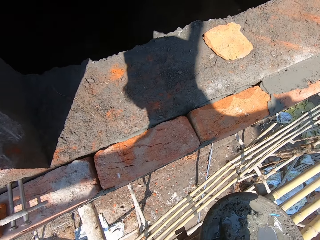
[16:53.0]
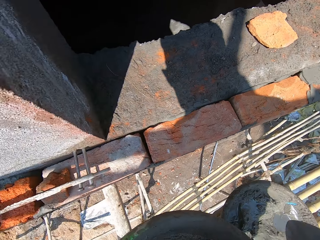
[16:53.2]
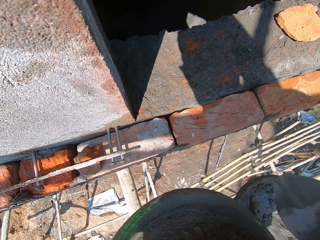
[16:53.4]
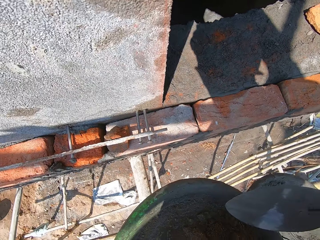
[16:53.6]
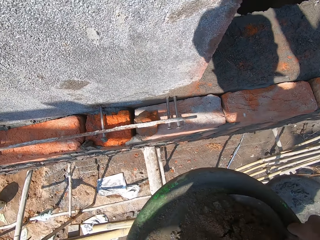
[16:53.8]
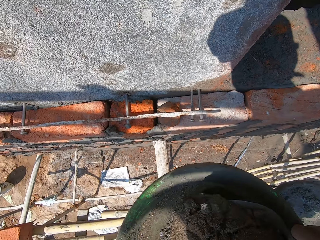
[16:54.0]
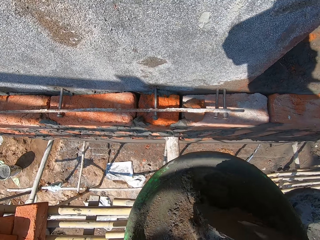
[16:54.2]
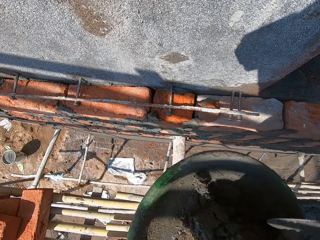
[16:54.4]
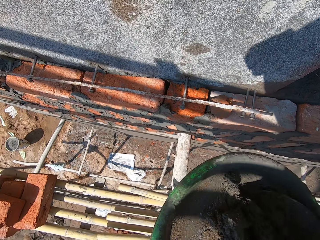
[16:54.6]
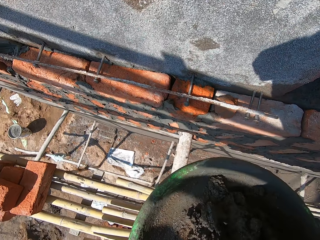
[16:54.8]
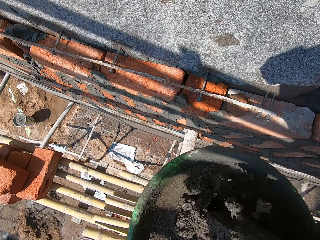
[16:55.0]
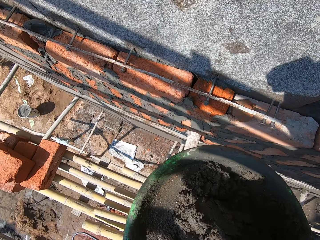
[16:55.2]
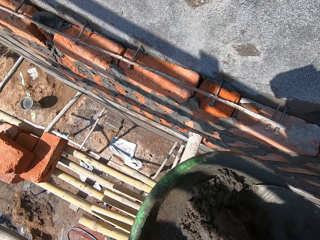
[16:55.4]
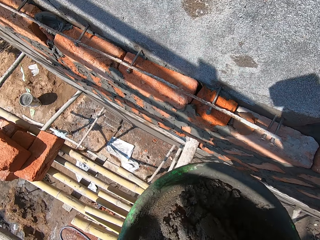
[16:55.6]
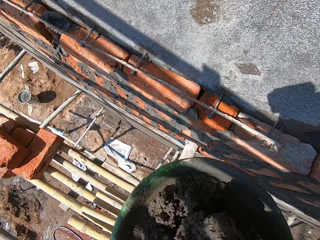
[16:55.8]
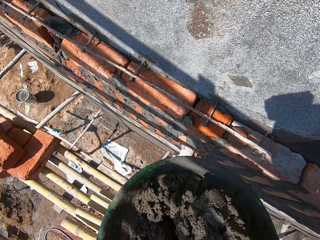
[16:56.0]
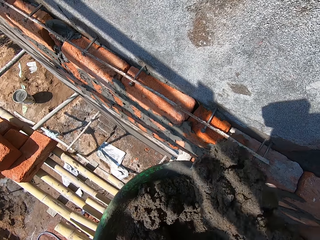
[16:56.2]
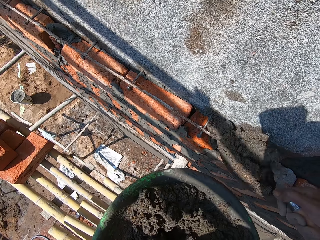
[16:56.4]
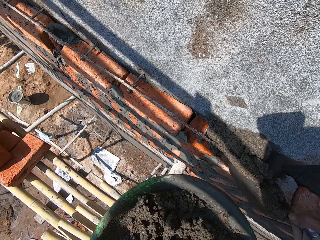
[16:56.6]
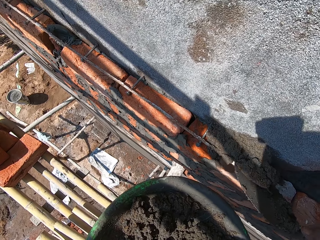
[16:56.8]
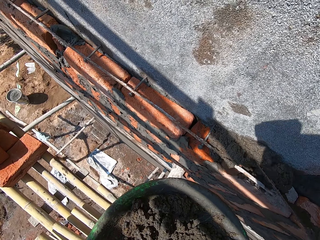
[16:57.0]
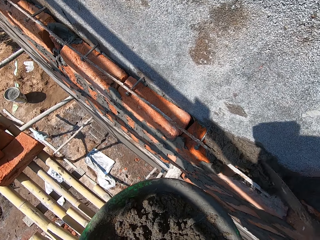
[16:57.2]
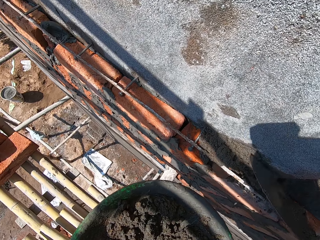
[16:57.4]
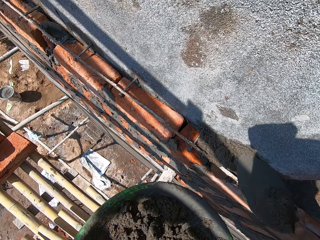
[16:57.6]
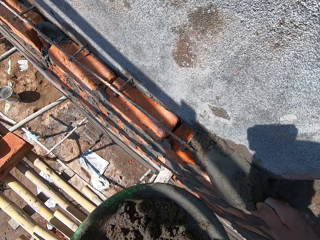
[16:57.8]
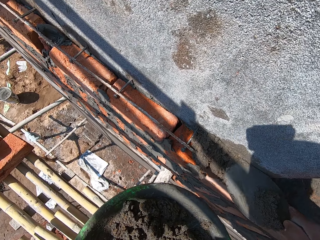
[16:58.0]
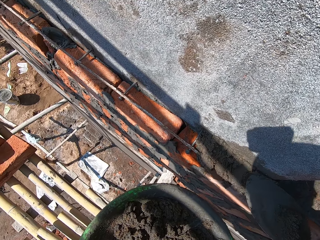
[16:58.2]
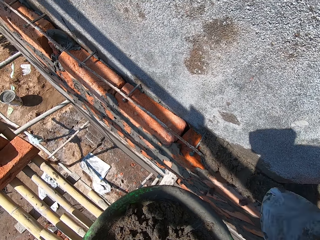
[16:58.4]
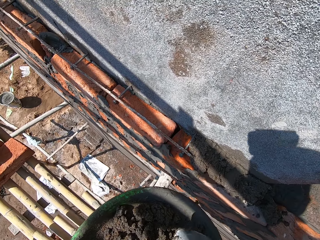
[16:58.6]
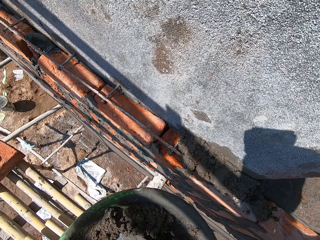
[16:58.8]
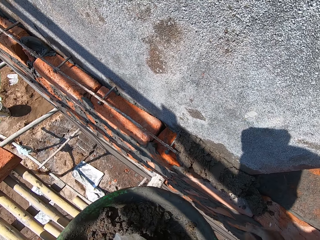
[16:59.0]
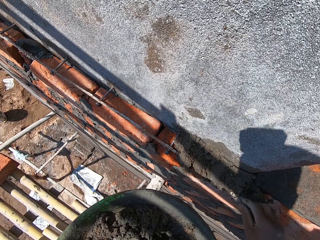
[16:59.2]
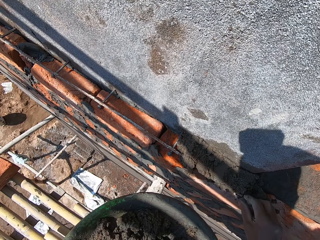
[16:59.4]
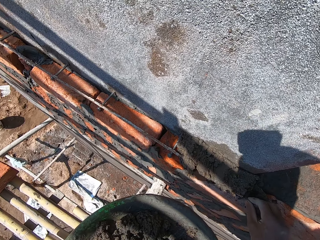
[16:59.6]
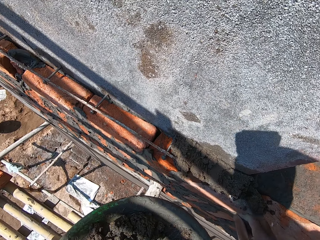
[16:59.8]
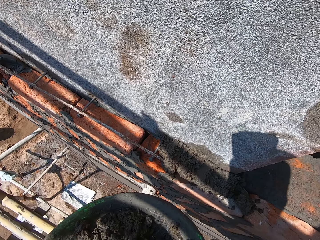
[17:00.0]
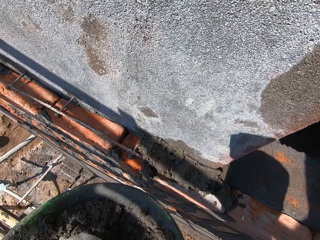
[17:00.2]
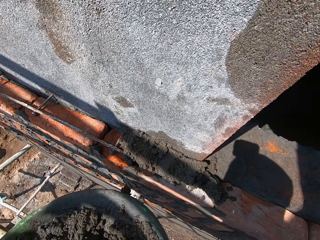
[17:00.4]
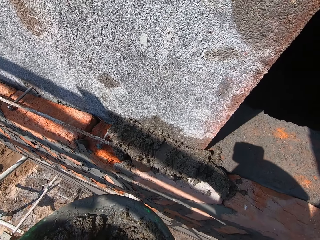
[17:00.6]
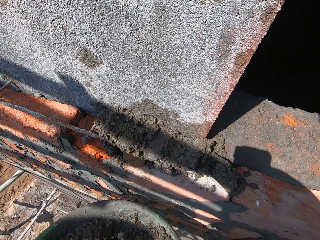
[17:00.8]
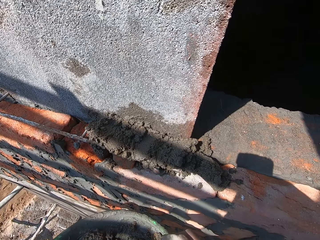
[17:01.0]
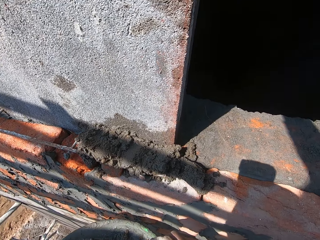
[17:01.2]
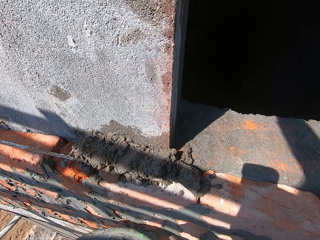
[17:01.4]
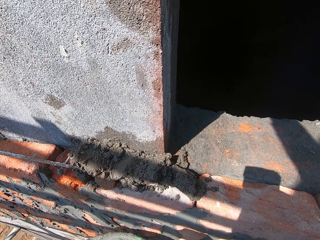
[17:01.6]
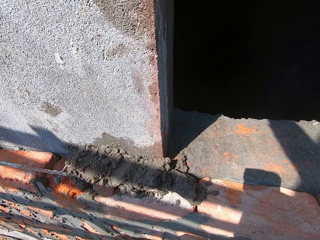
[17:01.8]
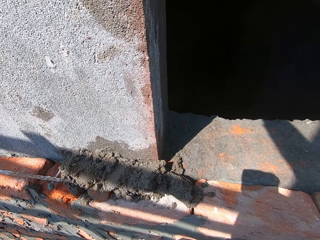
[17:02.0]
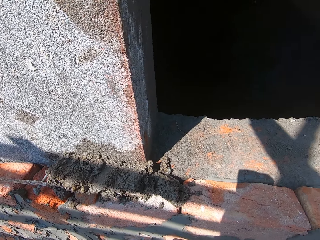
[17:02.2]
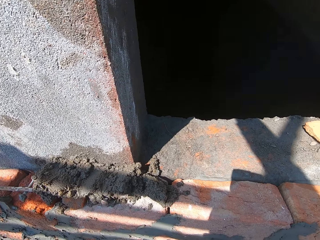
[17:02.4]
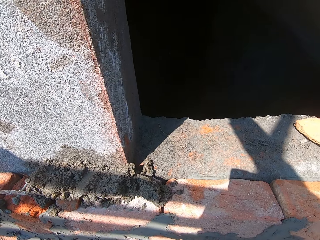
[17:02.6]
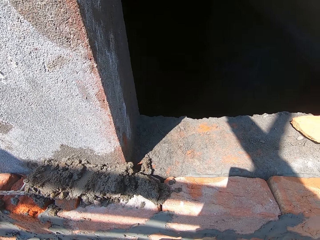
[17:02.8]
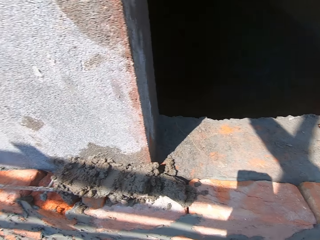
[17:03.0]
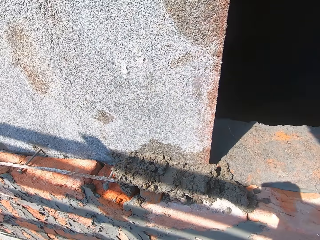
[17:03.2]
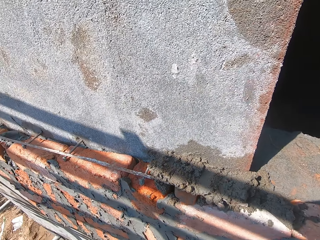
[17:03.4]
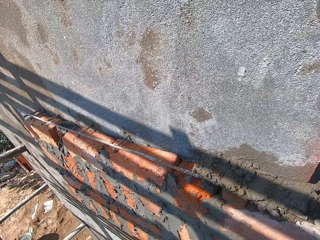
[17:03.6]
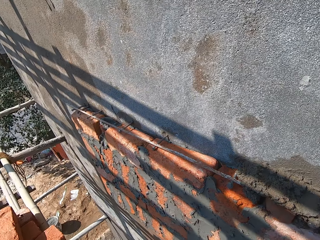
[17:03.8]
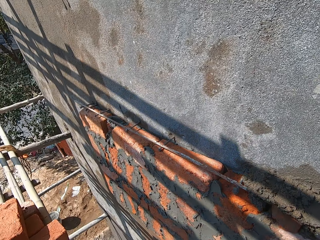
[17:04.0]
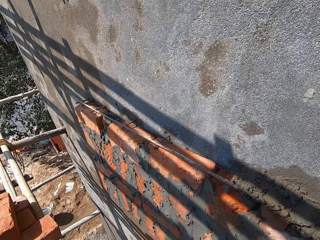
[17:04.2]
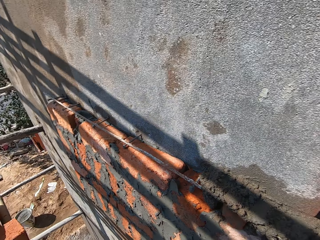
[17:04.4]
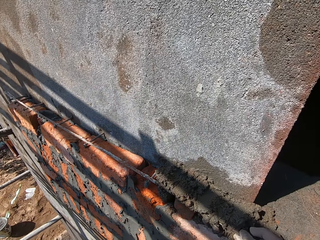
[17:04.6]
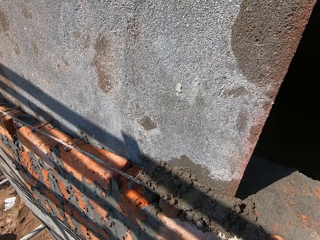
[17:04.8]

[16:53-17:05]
The camera wearer mixes the mortar or cement in the bowl with the brick trowel in his right hand. He takes the mortar from the bowl with the brick trowel in his right hand. He scoops the mortar on the wall with the brick trowel in his right hand. He smoothens the mortar on the wall with the brick trowel in his right hand. He puts down the trowel. He removes some dirt from the mortar on the wall with his right hand. He touches the cement. He looks around.

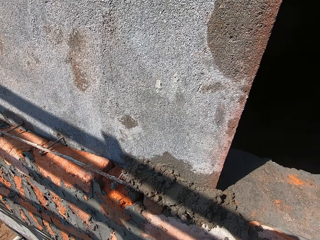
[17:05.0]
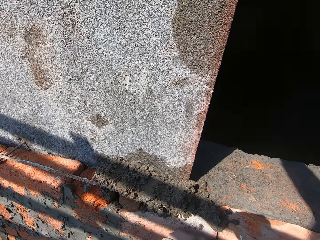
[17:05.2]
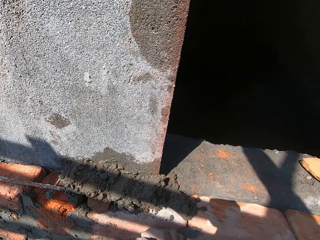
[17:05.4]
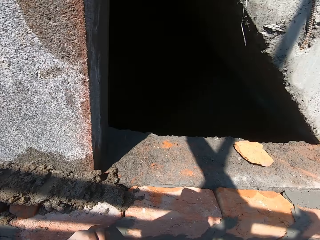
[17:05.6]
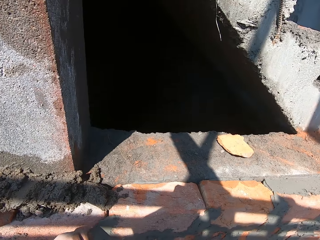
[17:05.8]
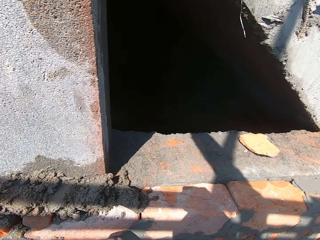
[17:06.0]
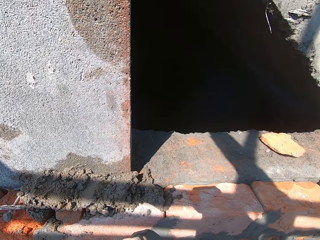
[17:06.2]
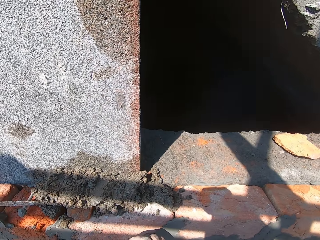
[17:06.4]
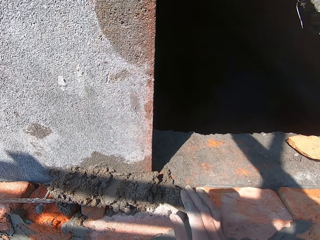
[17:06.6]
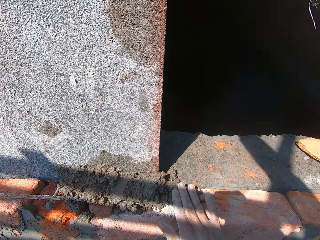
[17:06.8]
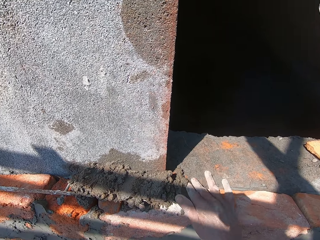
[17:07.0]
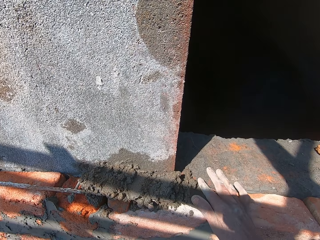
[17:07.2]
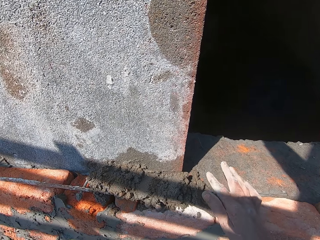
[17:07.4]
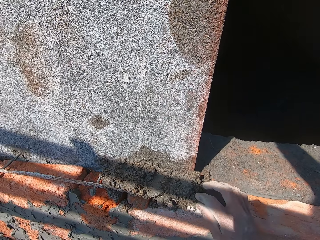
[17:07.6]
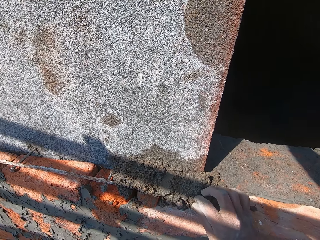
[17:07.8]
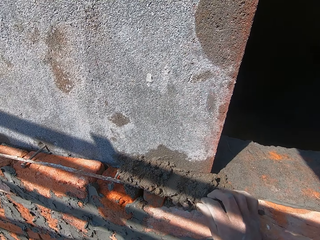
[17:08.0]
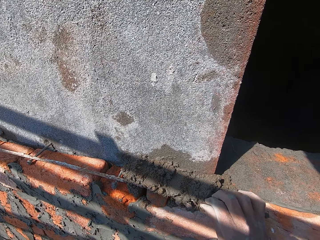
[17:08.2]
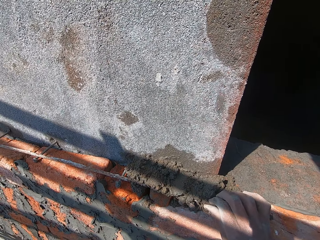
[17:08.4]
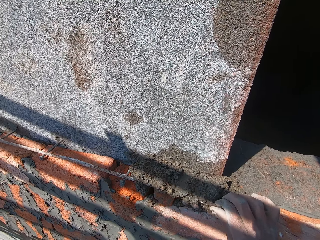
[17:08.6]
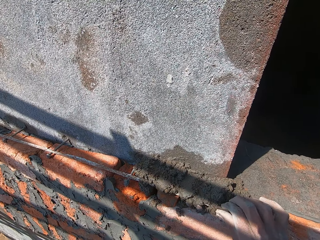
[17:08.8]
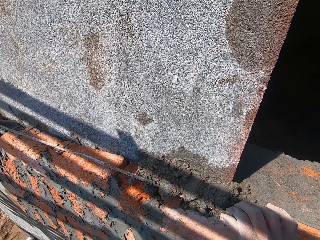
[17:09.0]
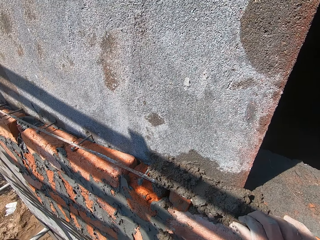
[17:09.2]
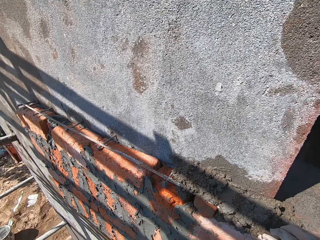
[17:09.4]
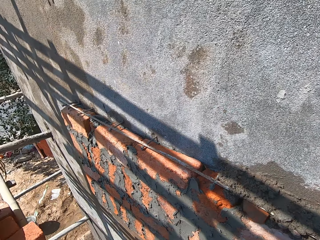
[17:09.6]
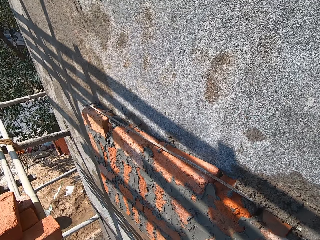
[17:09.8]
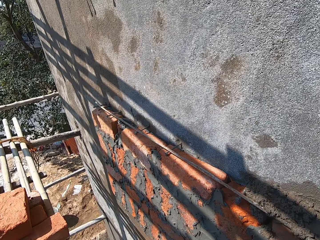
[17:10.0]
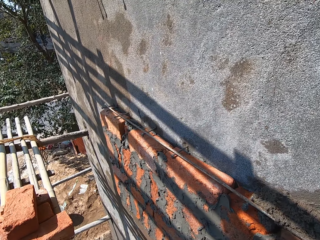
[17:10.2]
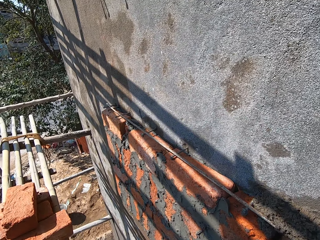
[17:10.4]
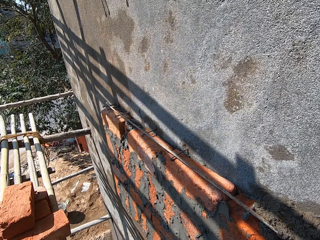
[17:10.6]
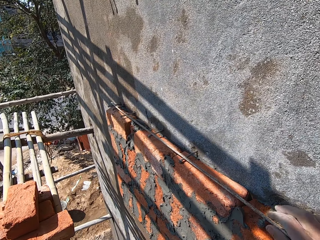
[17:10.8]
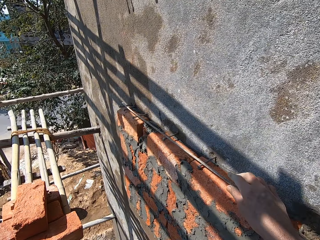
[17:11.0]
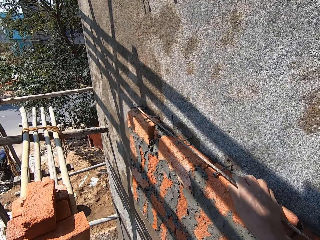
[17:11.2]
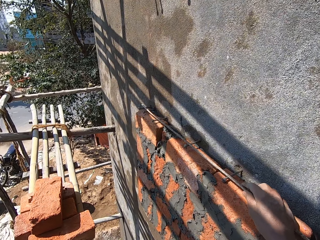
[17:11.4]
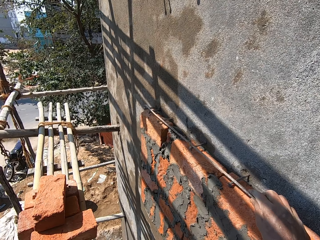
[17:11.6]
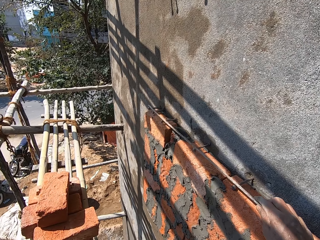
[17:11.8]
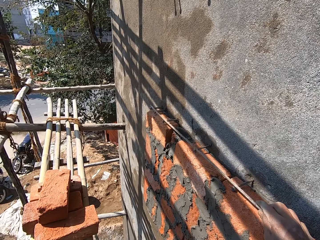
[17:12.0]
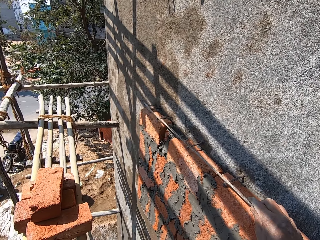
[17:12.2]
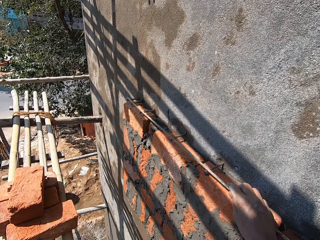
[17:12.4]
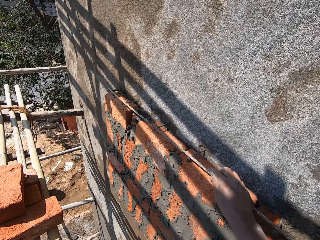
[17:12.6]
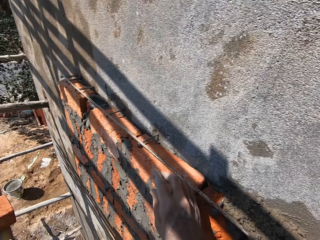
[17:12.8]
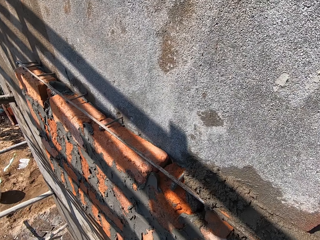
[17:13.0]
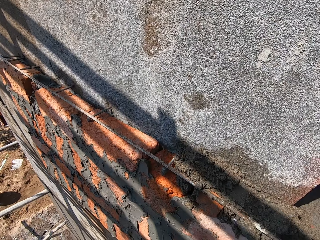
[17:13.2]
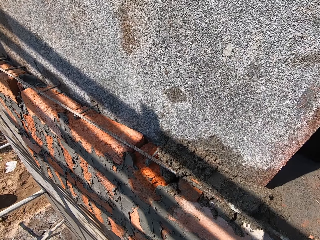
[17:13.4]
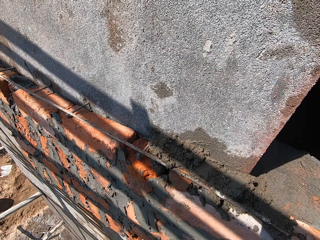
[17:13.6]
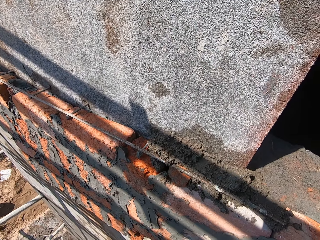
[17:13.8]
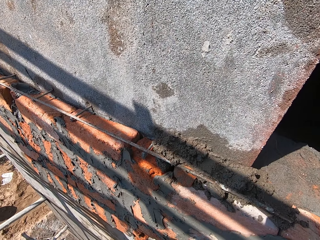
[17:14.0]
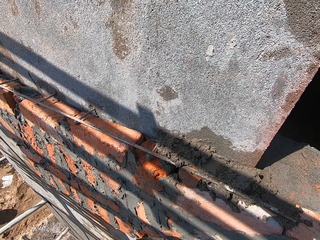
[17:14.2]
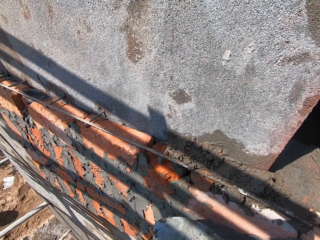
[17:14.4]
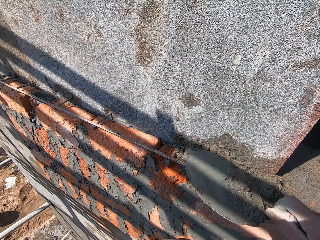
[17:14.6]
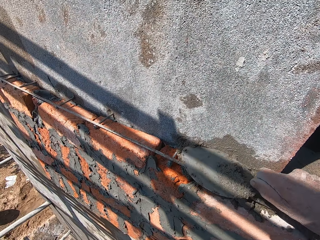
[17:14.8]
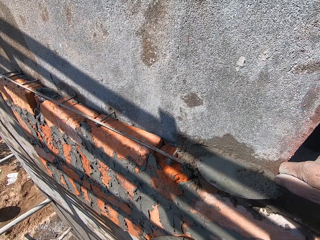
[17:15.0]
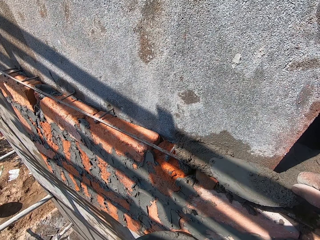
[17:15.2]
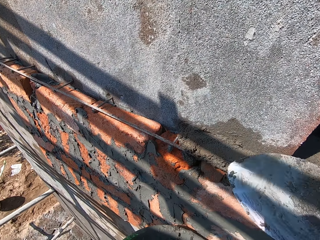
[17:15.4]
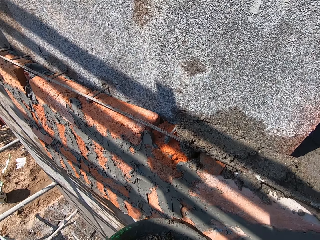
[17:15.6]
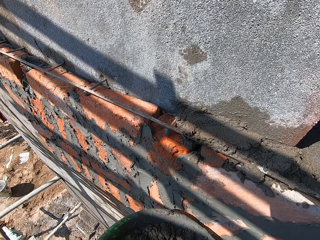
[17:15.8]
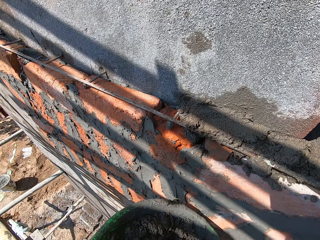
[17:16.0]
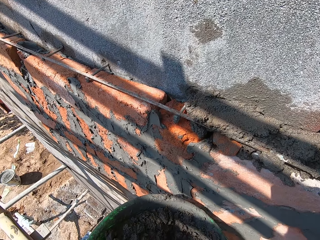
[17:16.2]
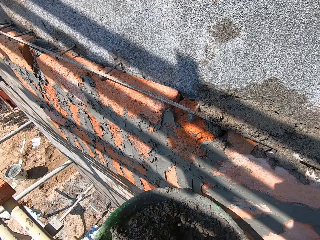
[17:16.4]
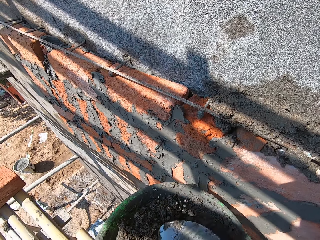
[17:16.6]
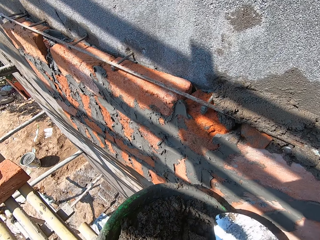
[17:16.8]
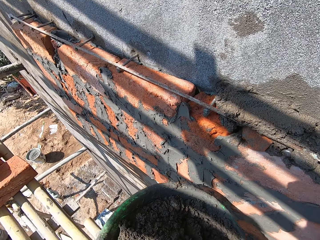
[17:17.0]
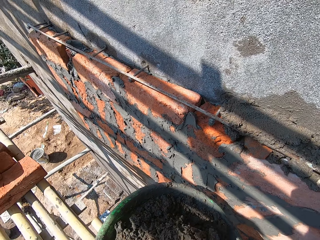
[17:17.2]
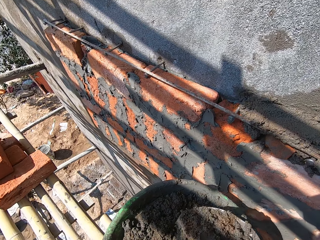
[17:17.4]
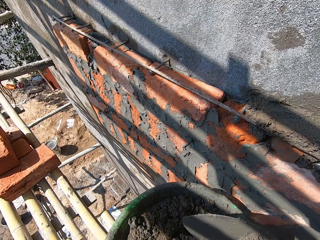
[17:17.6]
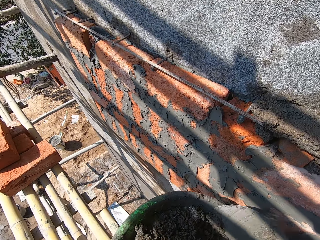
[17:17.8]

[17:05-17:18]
The camera wearer presses the mortar on the wall with his right hand. He pulls an iron rod on the wall with his right hand. He moves the steel. He smoothens the mortar on the wall with the brick trowel in his right hand. He mixes the mortar in the bowl with the brick trowel in his right hand.
